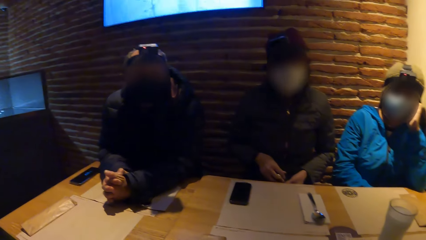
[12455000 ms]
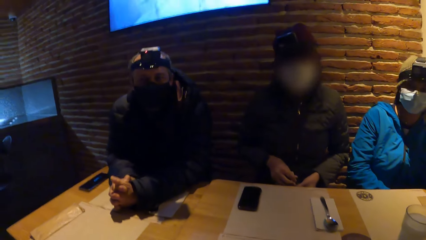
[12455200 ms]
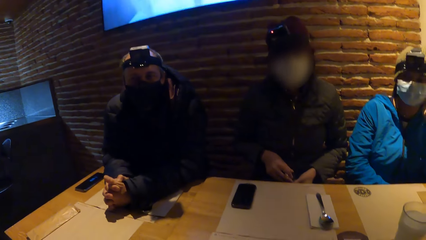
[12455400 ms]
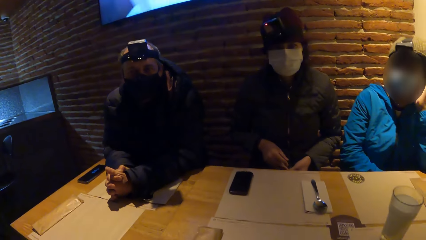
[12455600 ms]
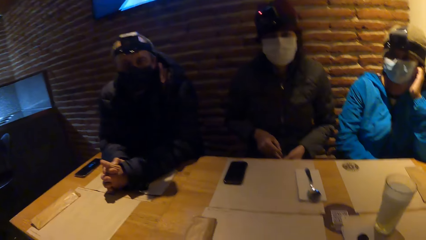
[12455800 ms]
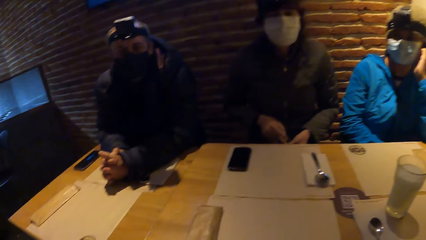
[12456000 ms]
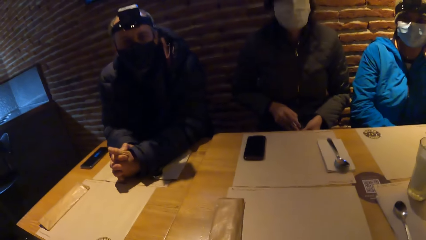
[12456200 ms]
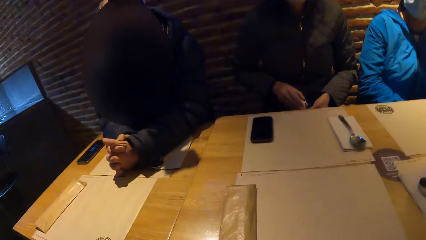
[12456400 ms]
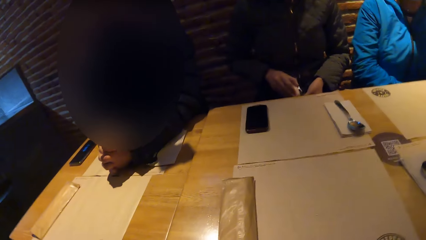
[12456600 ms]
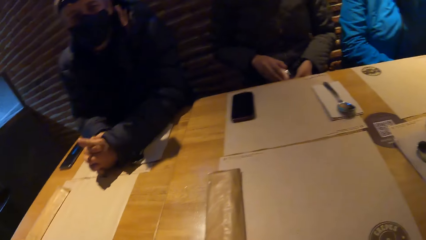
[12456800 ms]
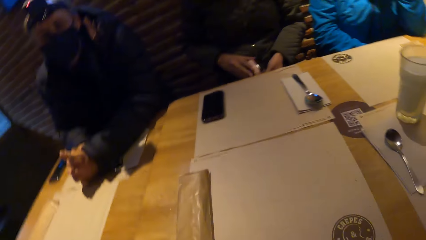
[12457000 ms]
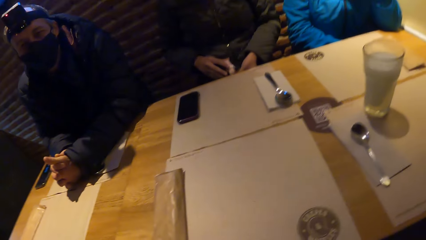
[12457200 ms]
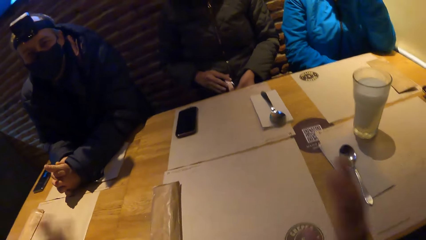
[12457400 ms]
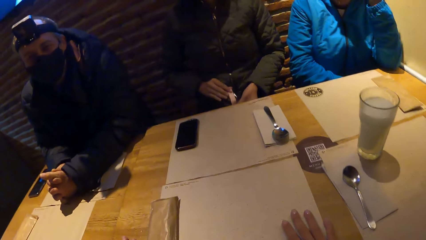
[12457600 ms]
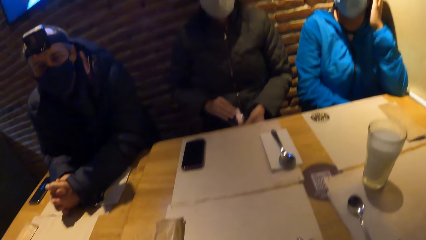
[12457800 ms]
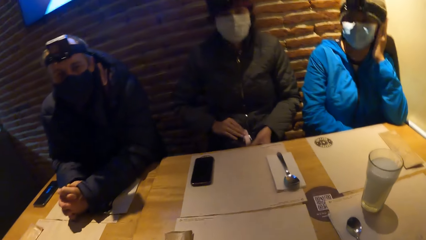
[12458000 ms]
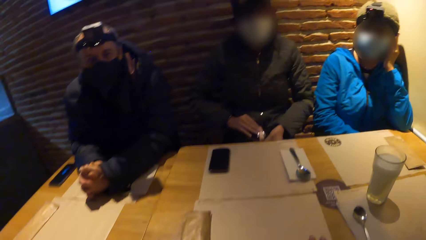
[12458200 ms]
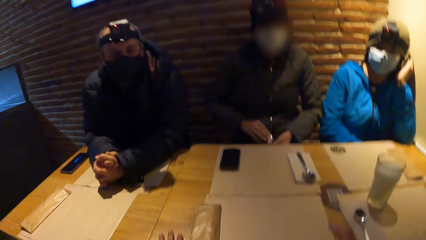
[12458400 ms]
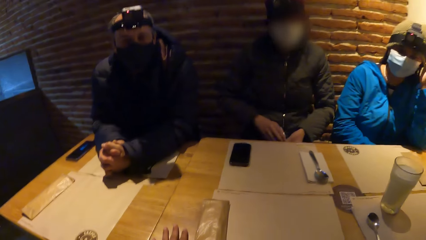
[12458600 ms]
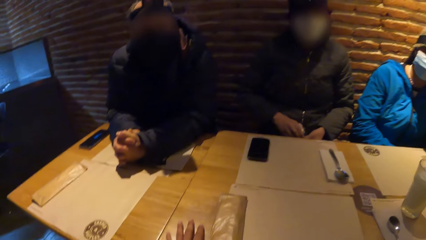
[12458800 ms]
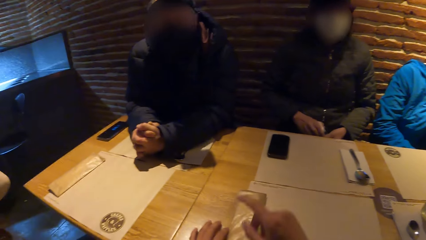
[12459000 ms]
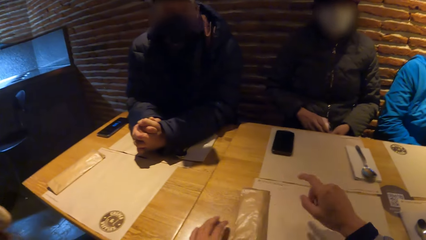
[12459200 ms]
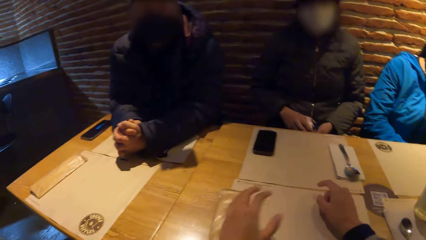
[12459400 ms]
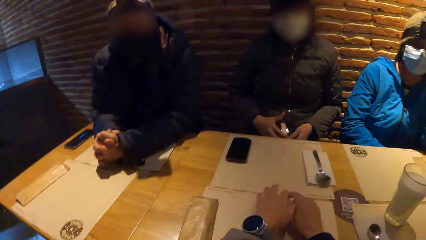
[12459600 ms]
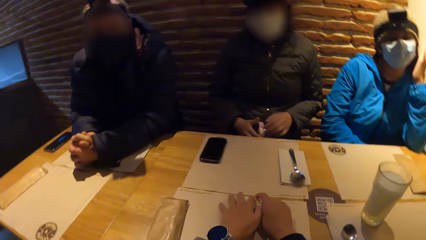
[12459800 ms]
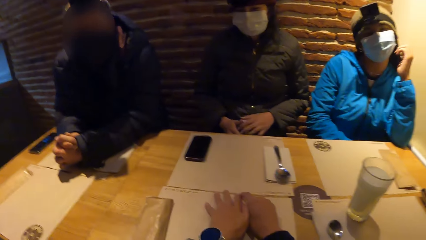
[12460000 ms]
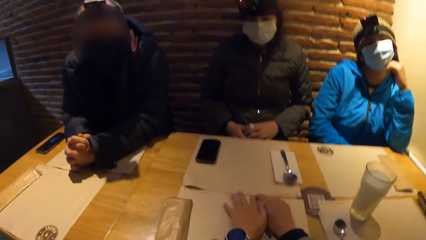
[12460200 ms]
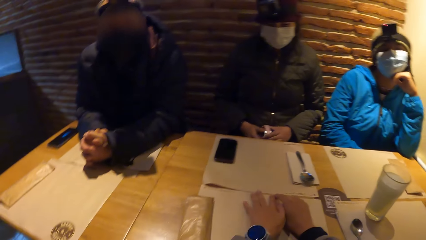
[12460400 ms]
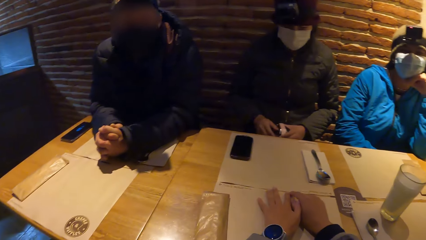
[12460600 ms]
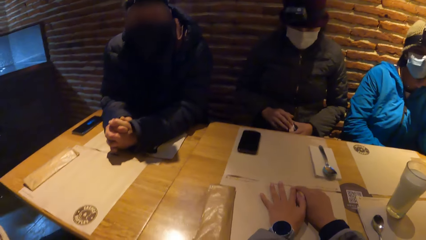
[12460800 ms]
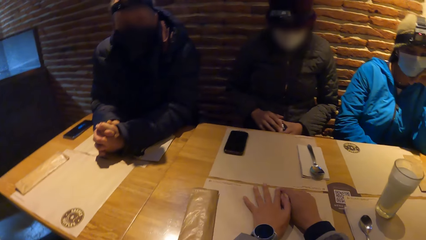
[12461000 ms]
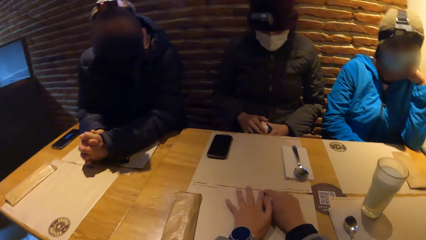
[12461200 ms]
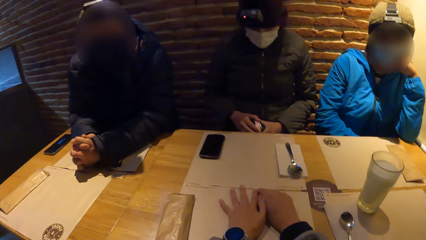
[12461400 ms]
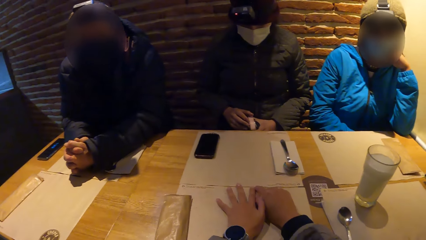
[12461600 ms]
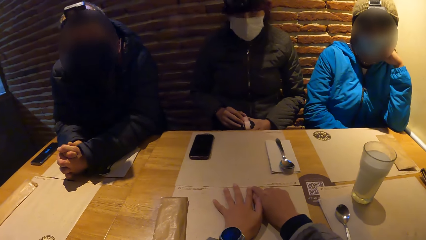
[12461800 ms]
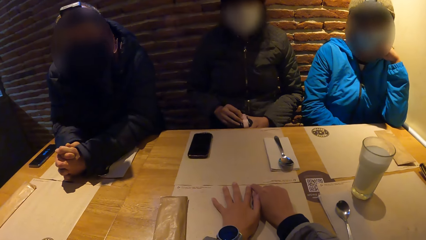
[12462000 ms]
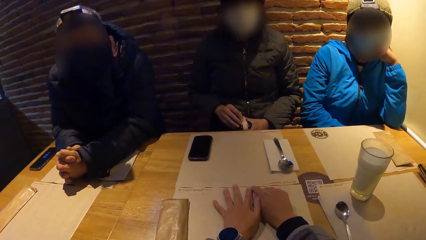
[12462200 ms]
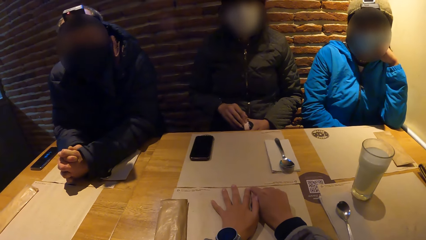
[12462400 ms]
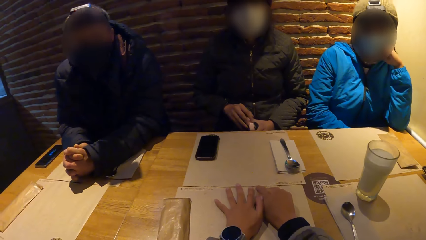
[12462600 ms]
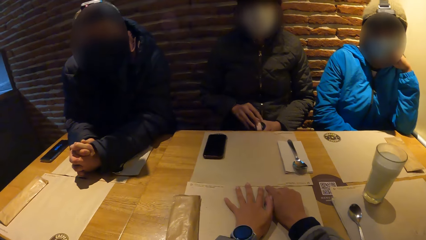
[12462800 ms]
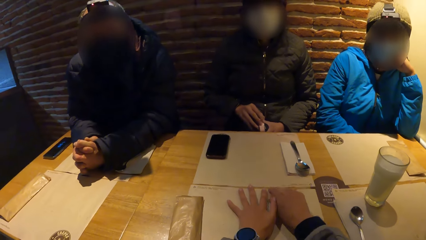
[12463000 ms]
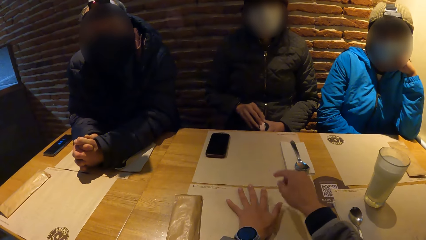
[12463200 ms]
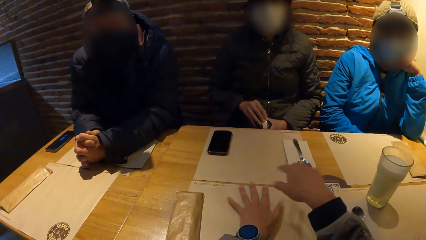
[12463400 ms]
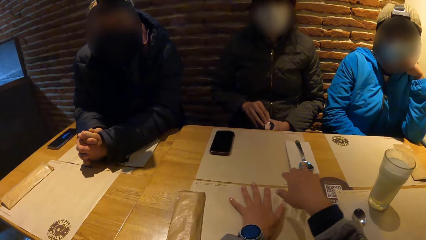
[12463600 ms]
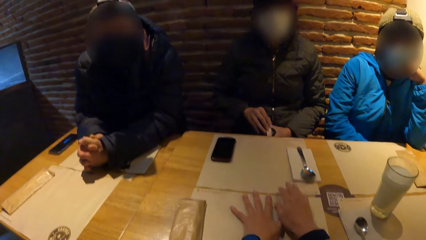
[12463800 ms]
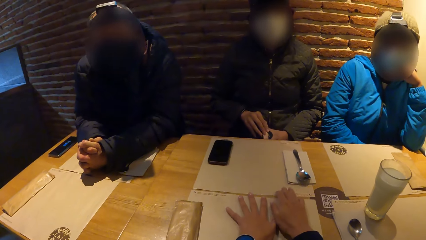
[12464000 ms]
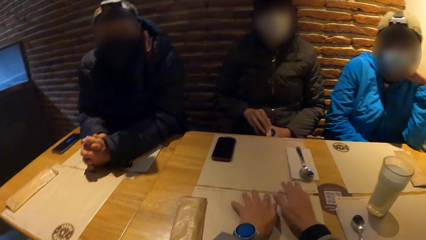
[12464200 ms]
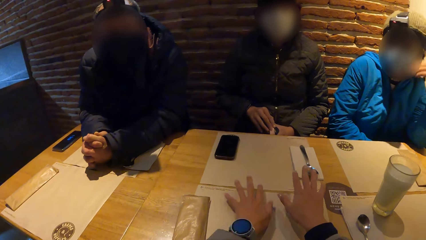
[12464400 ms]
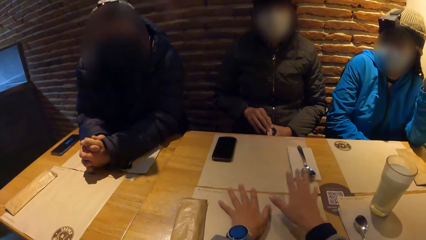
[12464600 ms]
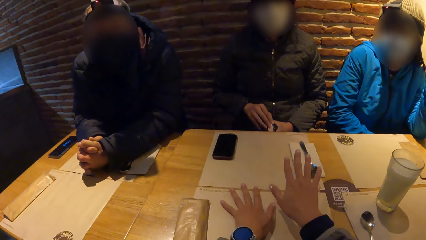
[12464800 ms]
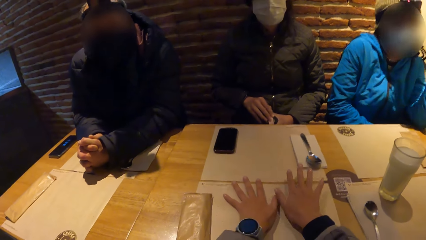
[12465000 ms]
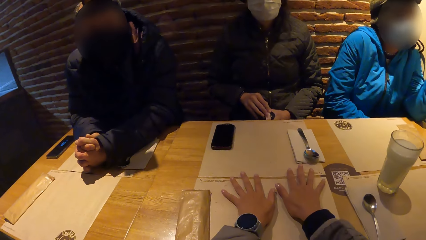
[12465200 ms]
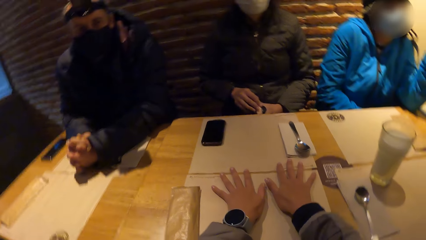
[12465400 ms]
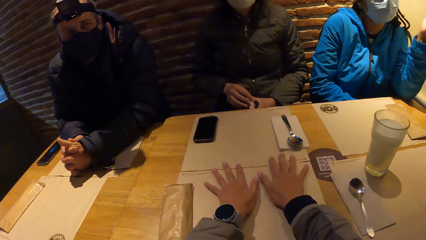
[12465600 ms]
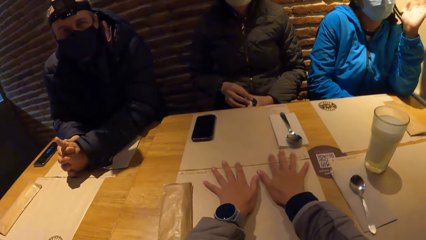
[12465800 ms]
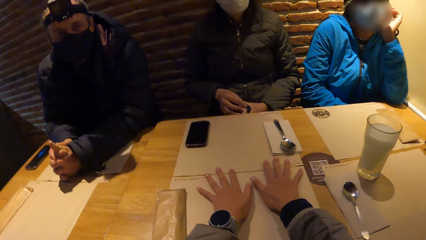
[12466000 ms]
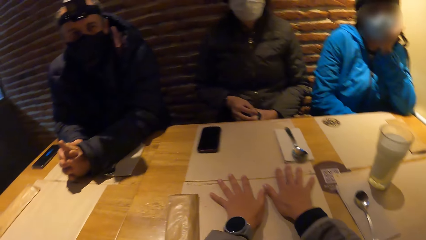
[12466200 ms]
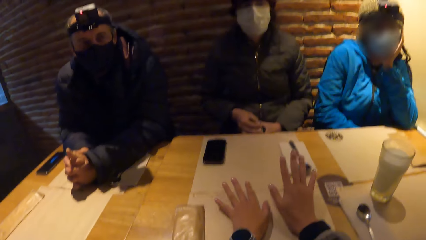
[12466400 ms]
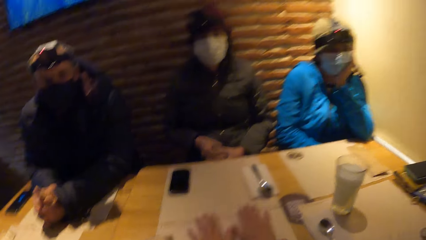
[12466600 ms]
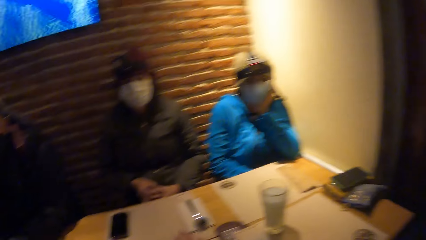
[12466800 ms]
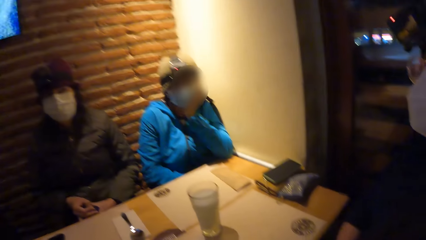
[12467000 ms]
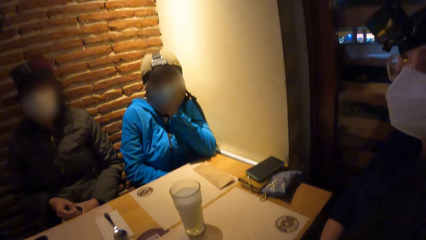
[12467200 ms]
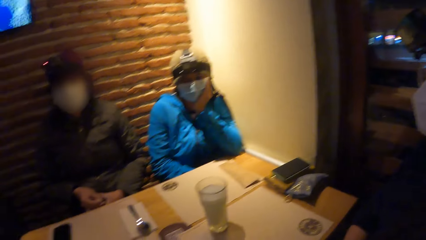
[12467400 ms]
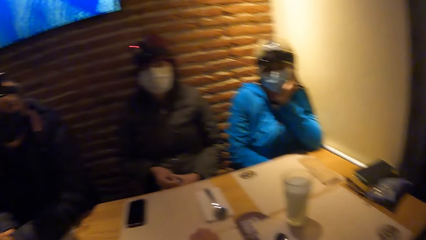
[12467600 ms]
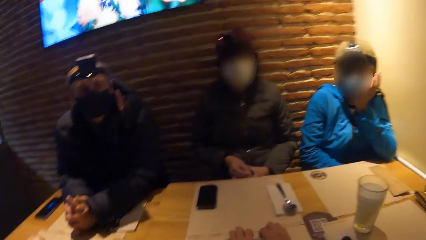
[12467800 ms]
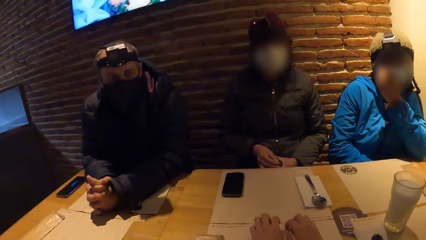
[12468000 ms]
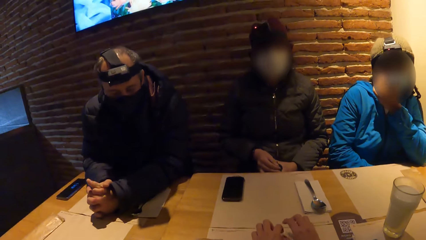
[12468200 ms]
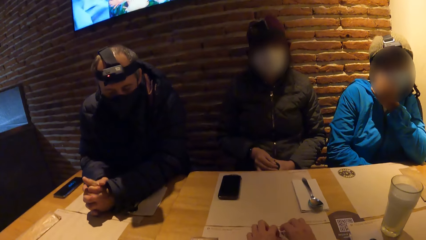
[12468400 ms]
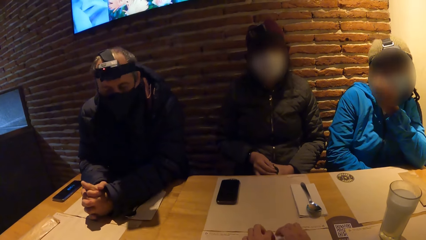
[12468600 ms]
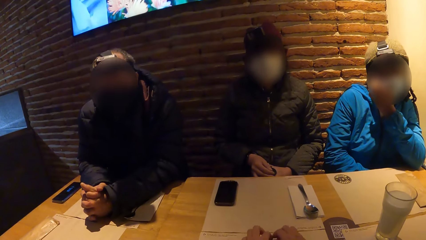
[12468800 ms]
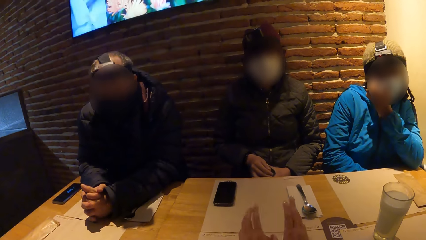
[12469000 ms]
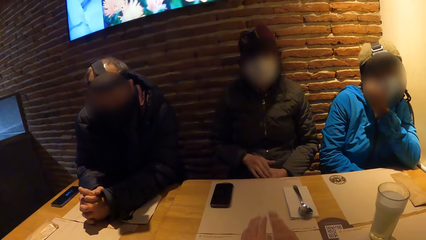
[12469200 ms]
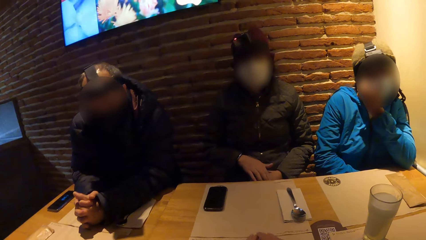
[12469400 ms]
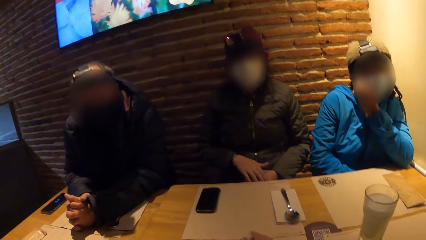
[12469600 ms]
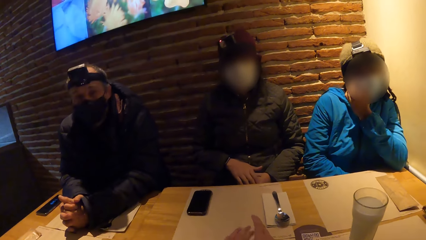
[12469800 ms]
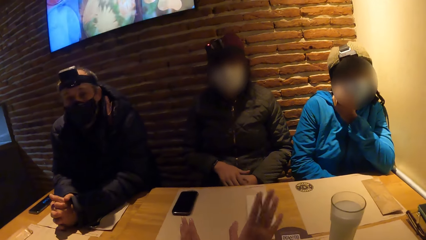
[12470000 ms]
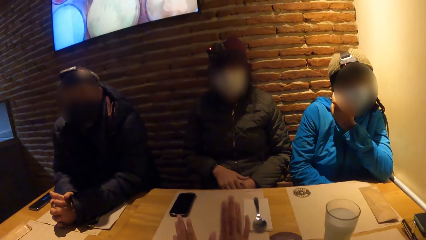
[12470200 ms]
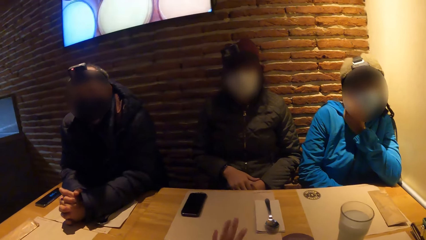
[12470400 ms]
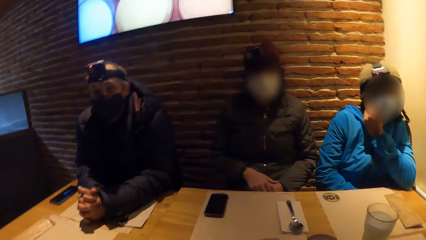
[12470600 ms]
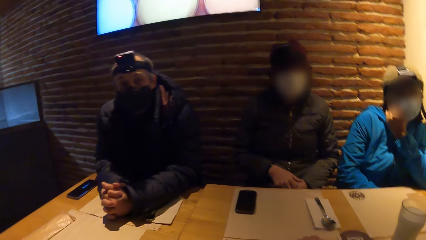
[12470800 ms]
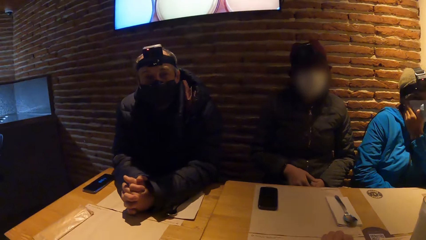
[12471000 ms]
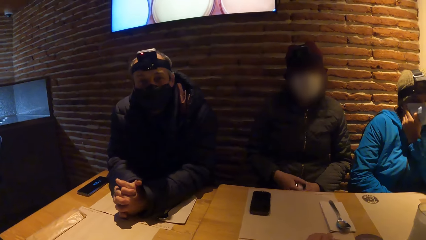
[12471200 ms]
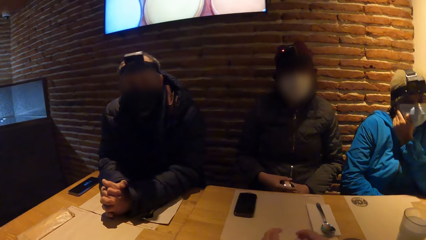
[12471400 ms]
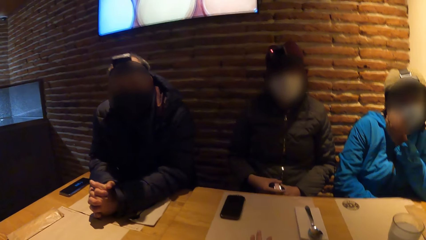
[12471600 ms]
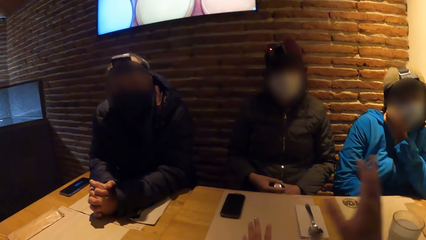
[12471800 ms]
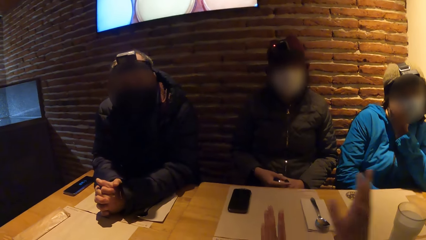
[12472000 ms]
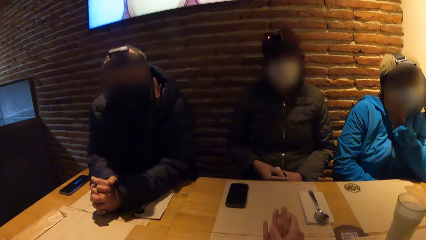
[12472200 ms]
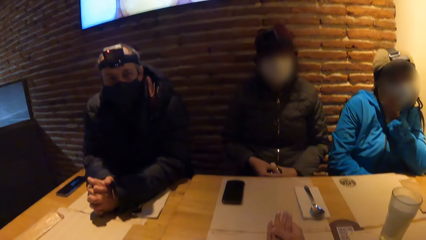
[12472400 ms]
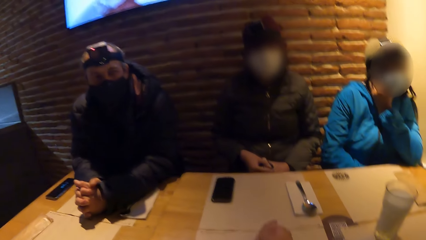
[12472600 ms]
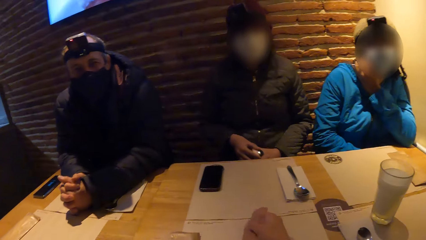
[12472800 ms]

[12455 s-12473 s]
The camera wearer drops both hands on the table. She touches the paper, interacts with everyone on the table, and gesticulates with both hands. She moves the paper. She puts her hands on the table, looks around, and moves her hands.
